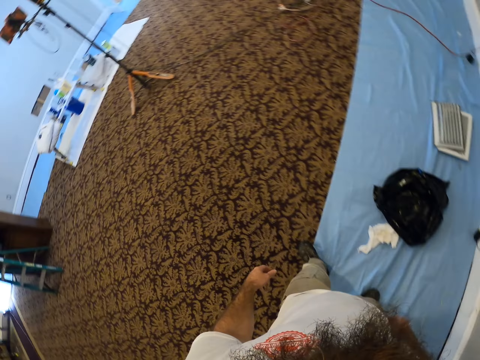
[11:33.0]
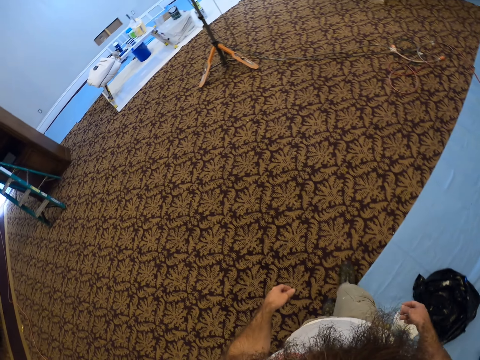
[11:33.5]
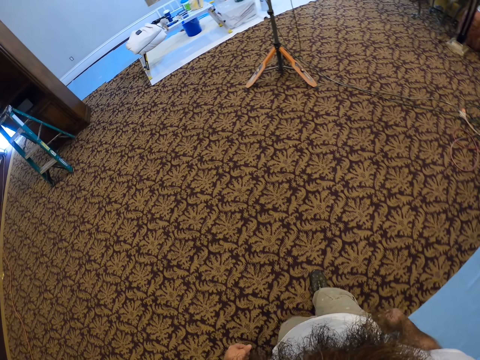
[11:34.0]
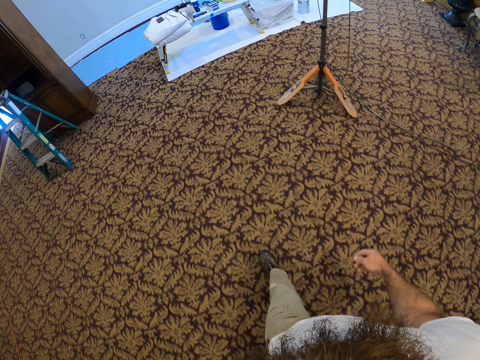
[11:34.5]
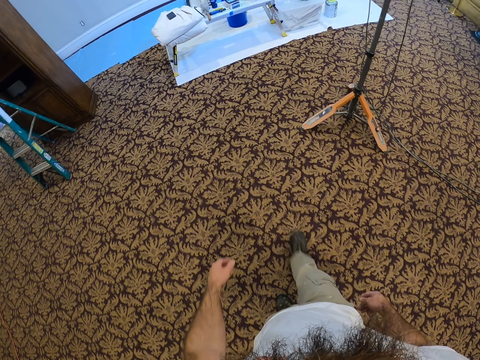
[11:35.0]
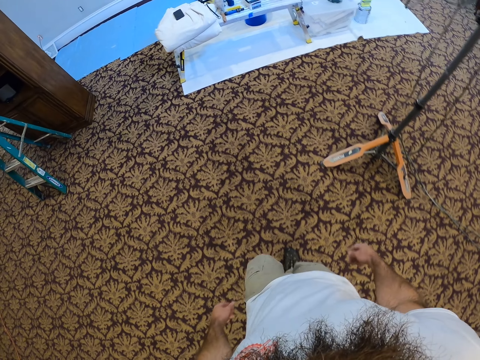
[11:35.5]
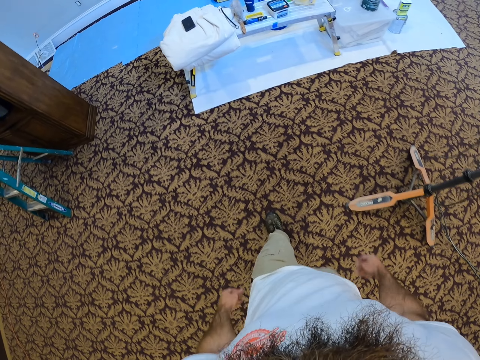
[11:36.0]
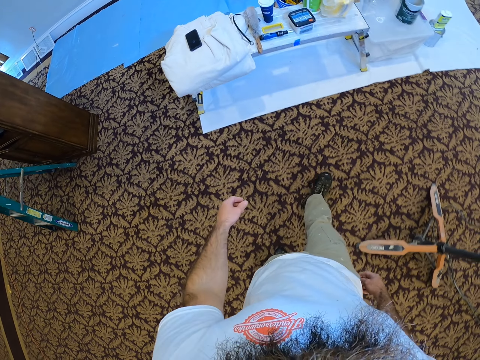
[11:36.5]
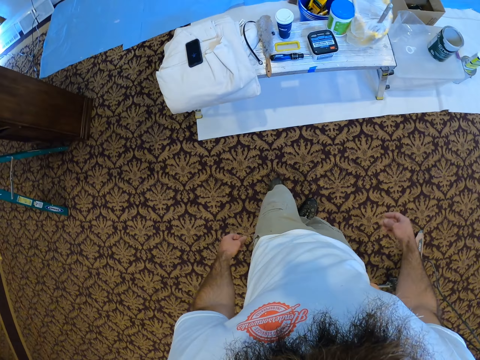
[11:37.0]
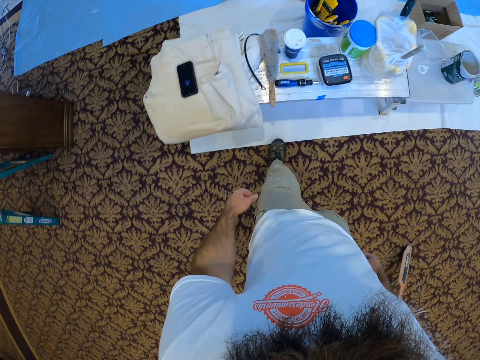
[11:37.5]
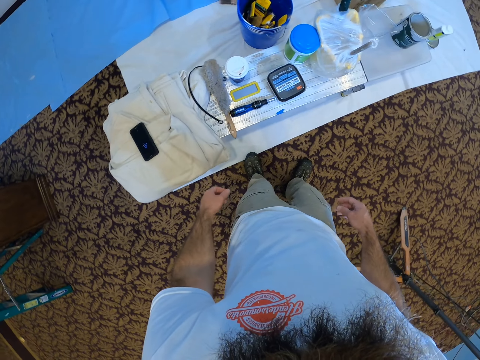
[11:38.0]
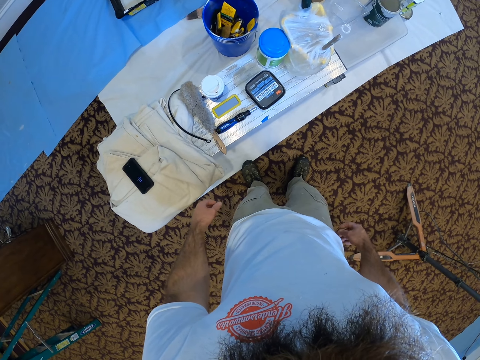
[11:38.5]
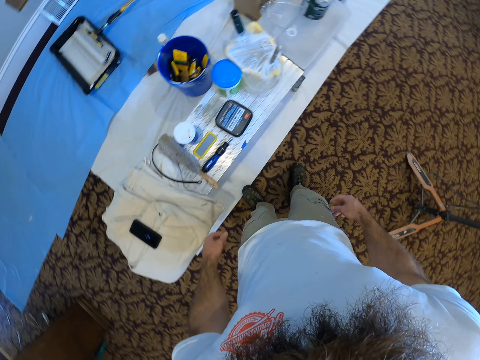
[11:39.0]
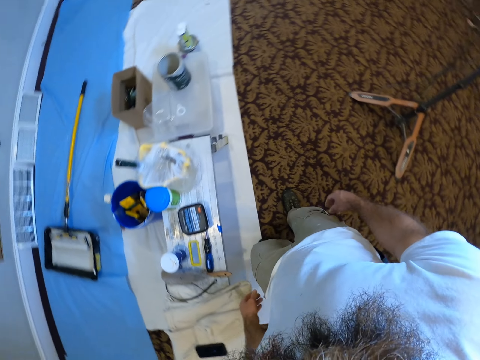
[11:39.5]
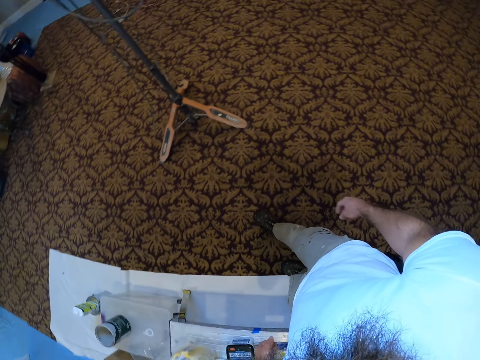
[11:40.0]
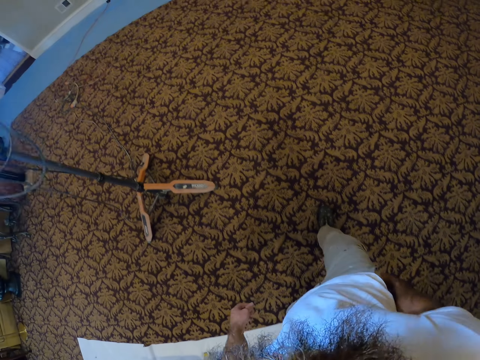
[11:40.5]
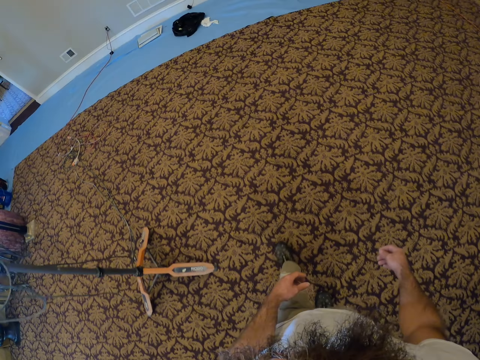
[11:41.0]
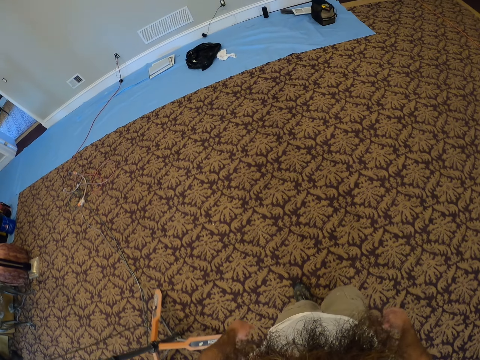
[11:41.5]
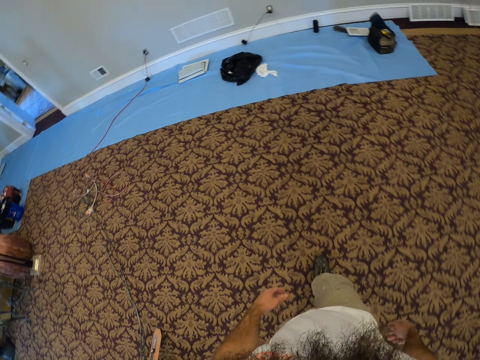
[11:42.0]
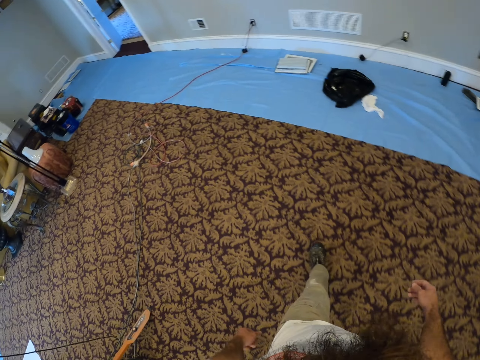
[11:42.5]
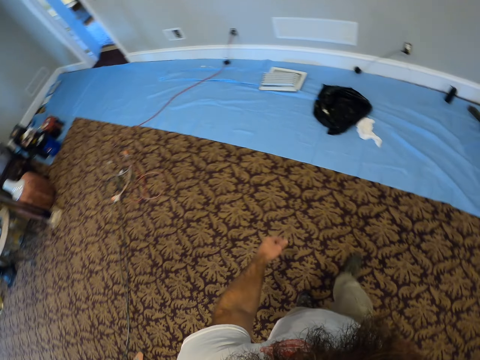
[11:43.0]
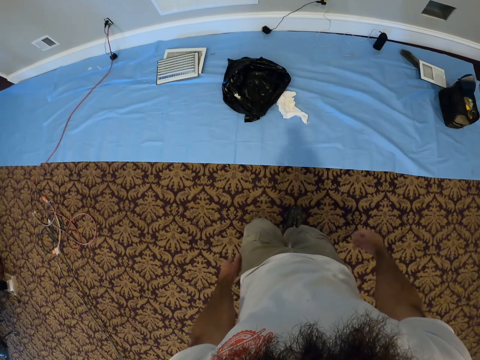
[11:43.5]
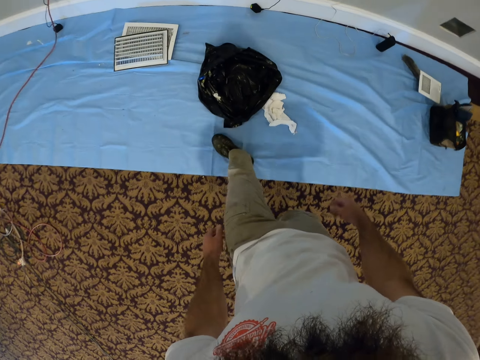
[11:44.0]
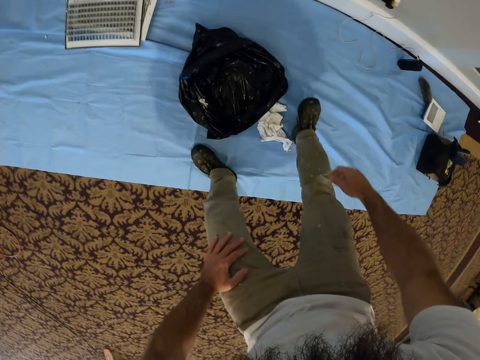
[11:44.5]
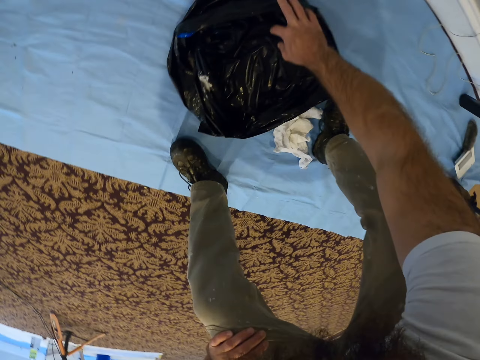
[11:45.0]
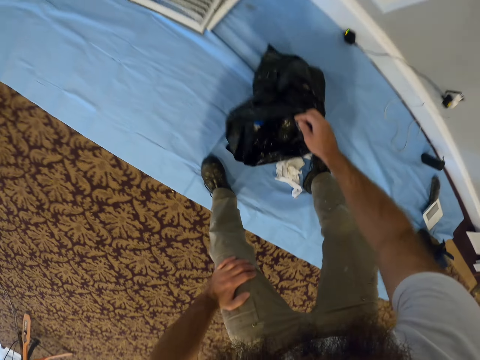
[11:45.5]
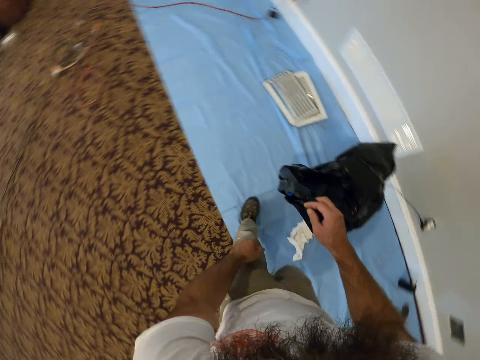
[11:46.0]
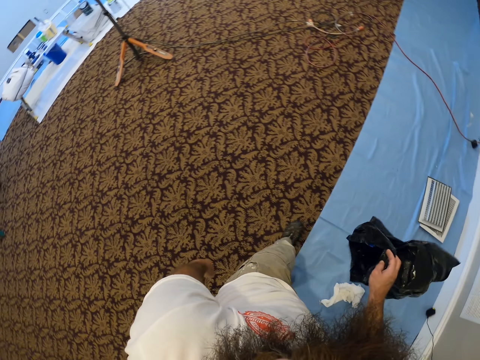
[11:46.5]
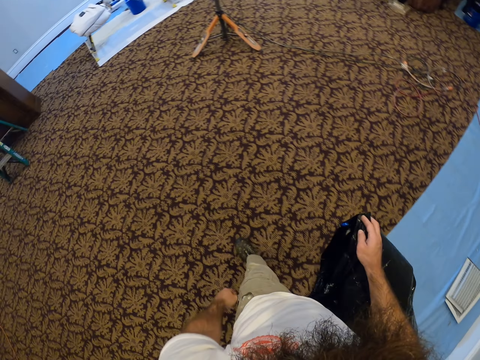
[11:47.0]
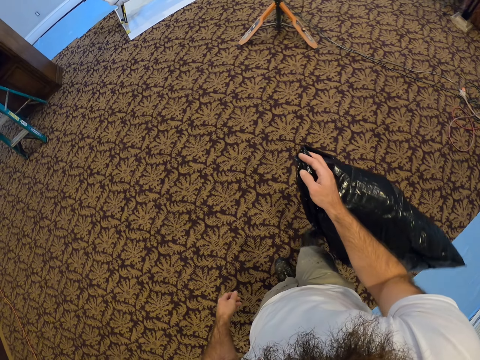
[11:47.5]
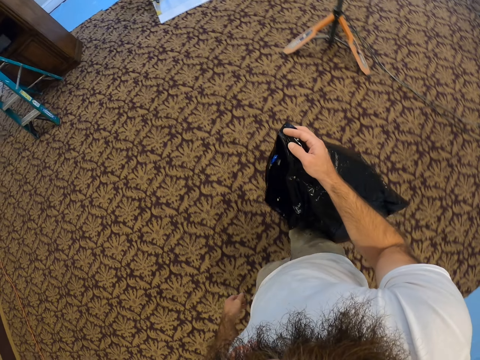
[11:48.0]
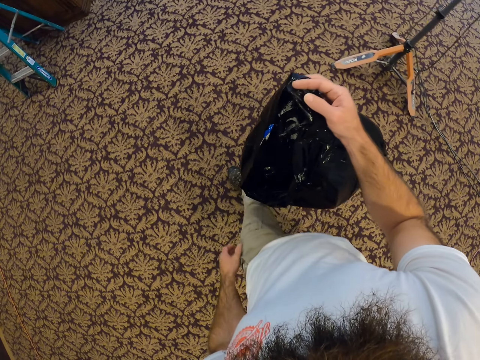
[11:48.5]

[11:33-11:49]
The camera wearer stares at the table. He walks towards the wall. He picks up the polythene bag from the floor with his right hand. He walks towards the wall.

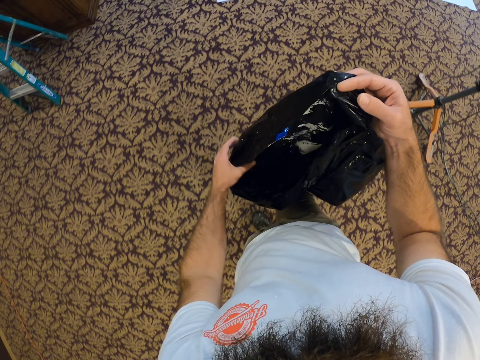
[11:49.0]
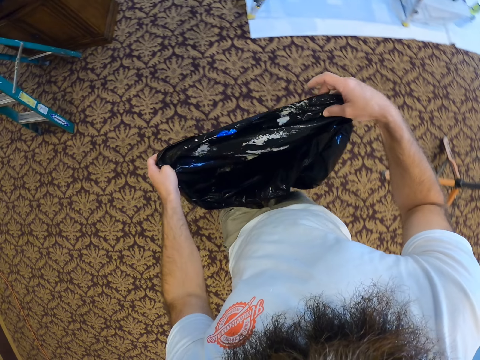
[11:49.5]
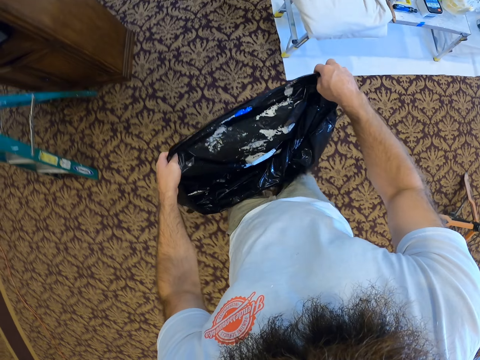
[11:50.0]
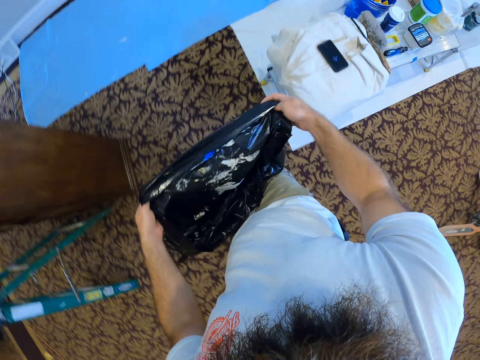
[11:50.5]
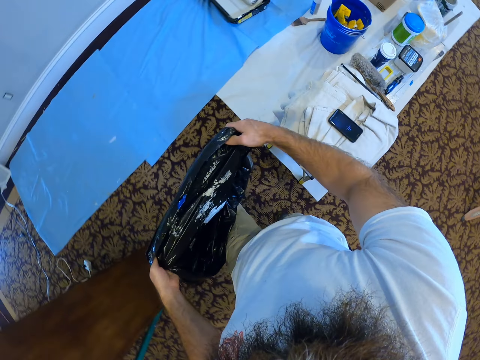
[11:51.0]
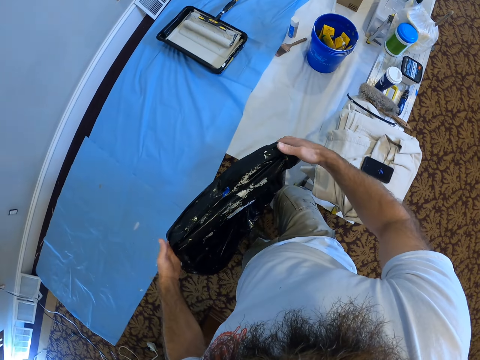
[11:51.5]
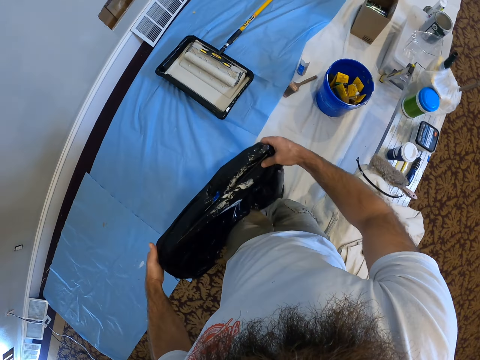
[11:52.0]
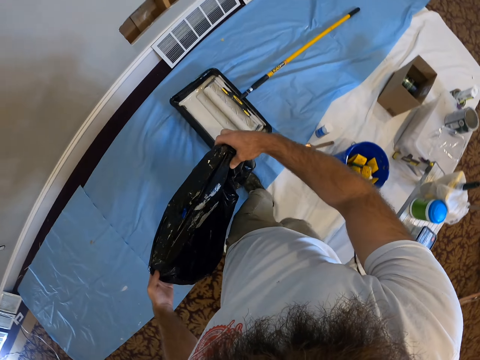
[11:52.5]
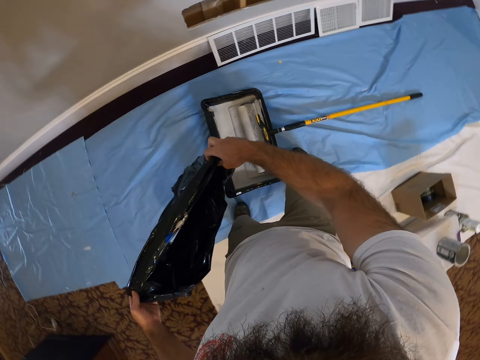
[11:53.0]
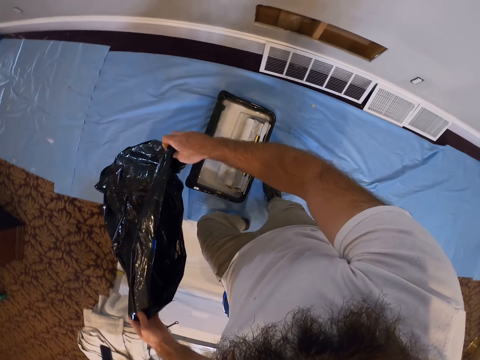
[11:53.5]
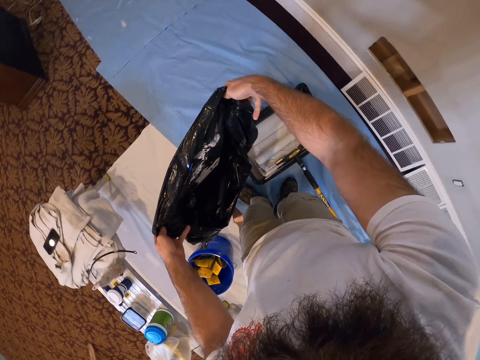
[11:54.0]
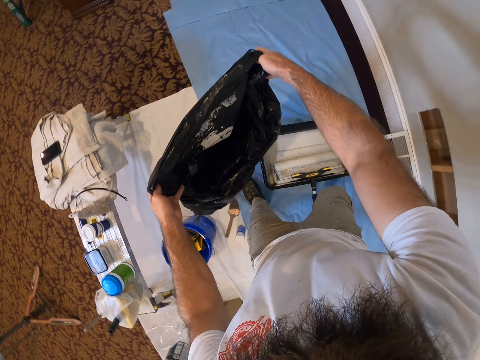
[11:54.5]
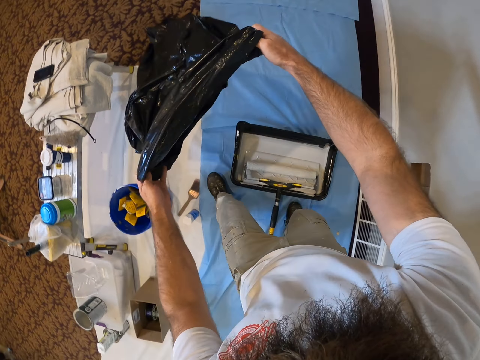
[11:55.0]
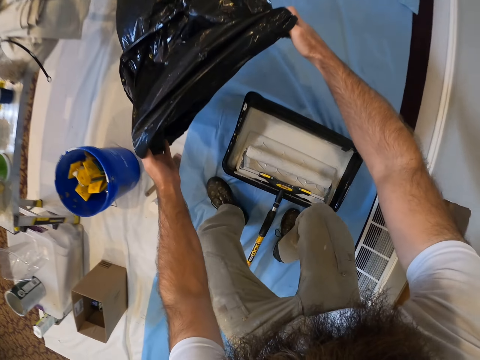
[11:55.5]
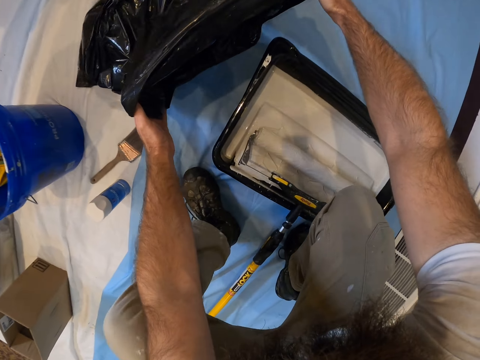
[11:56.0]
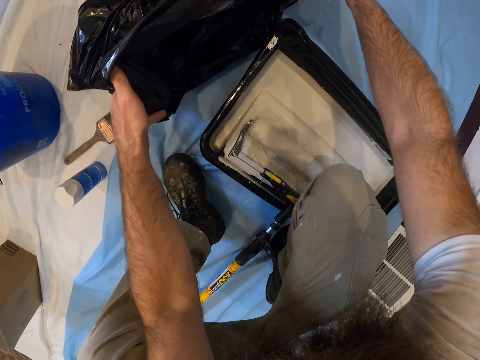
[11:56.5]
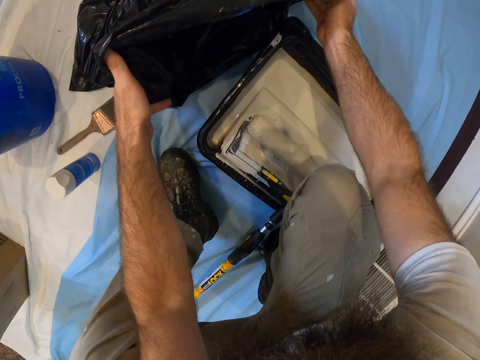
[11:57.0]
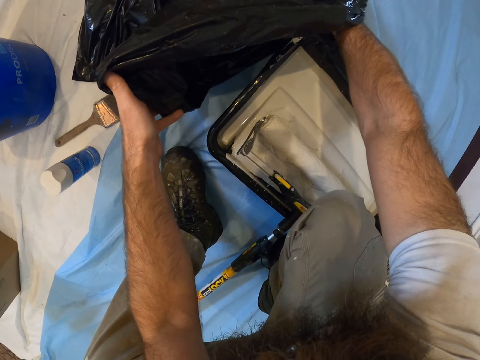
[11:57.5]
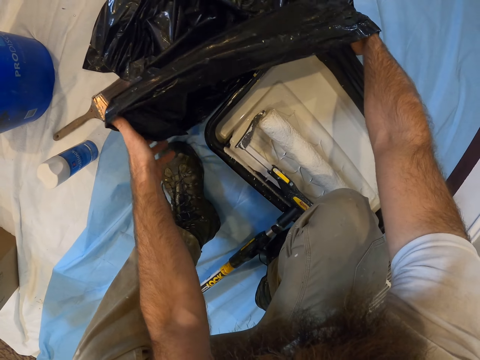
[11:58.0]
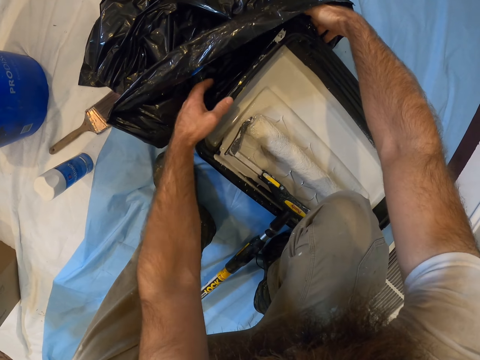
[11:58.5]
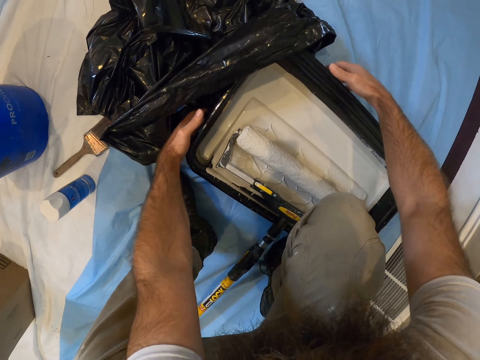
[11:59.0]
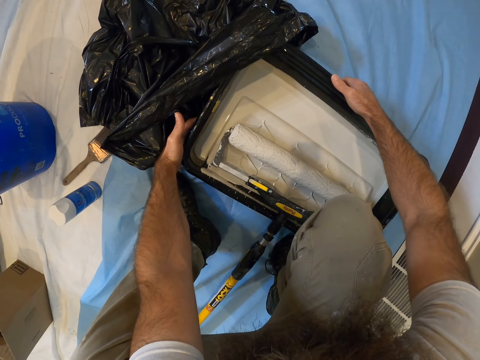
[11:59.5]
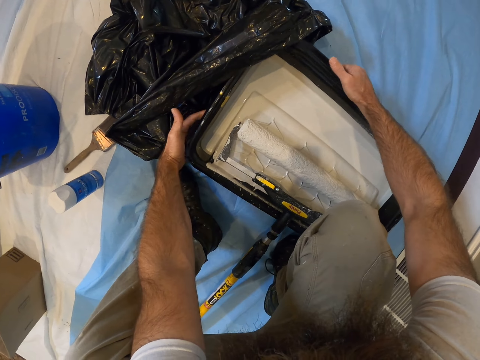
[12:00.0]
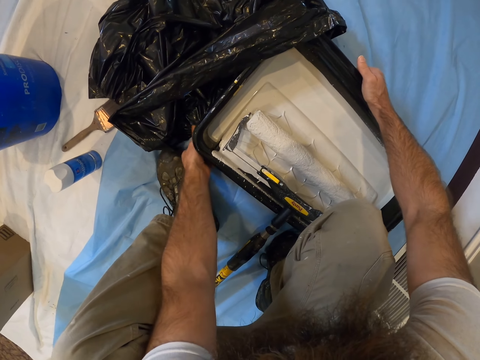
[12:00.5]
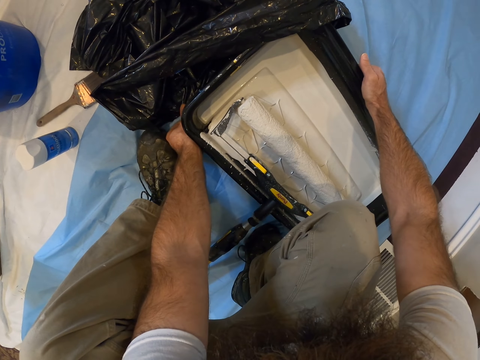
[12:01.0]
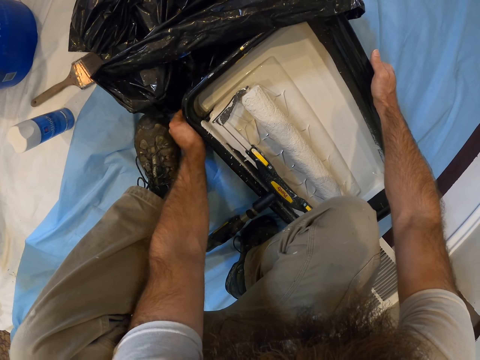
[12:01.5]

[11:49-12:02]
The camera wearer holds the polythene bag with both hands. He touches the polythene paper. He kneels down. He puts the nylon on the ground. He touches the box on the ground. He wraps a black container of paint with the polythene bag in his hands.
